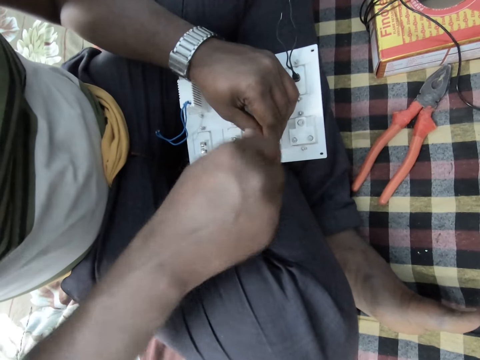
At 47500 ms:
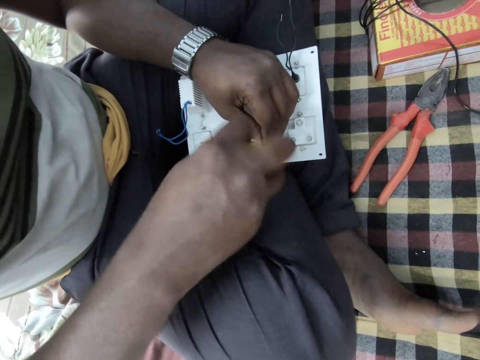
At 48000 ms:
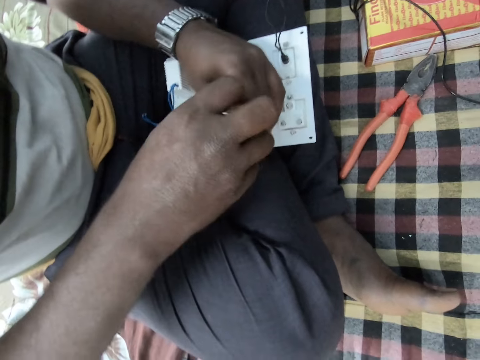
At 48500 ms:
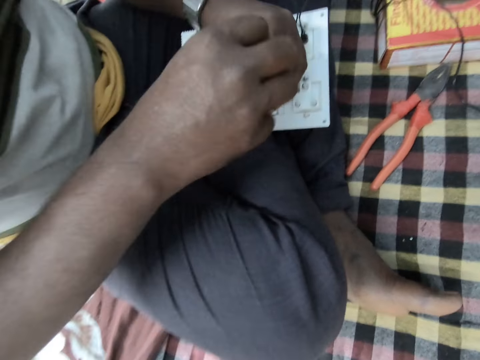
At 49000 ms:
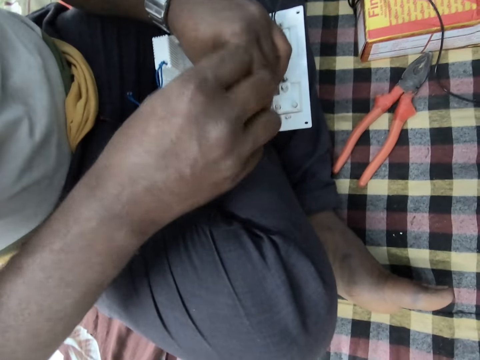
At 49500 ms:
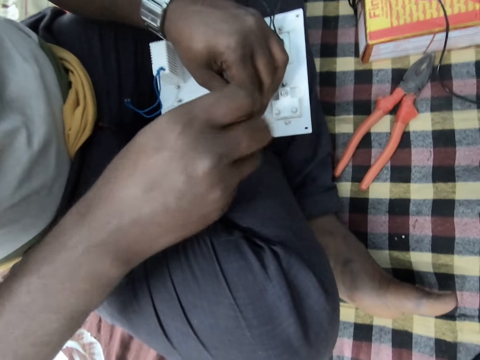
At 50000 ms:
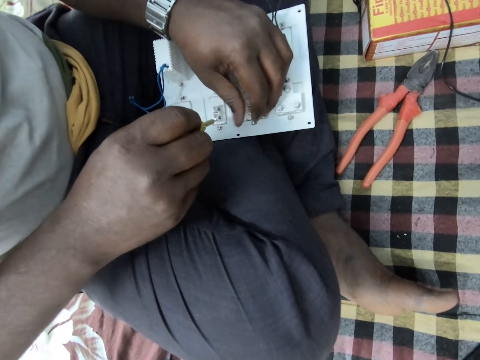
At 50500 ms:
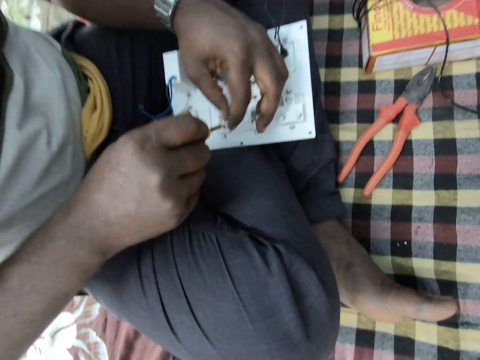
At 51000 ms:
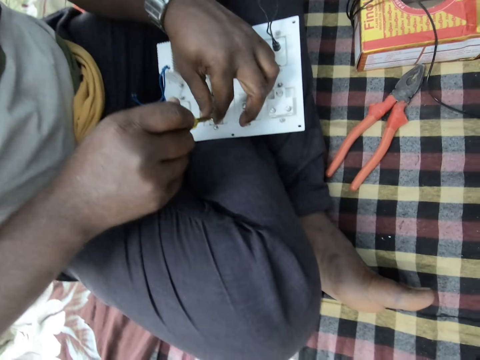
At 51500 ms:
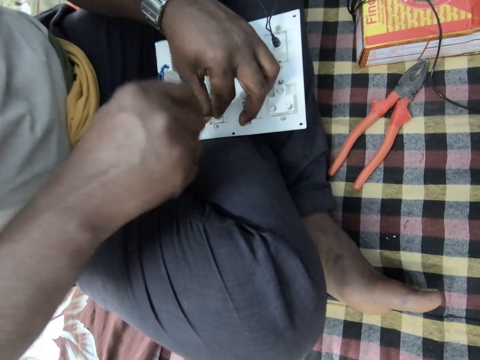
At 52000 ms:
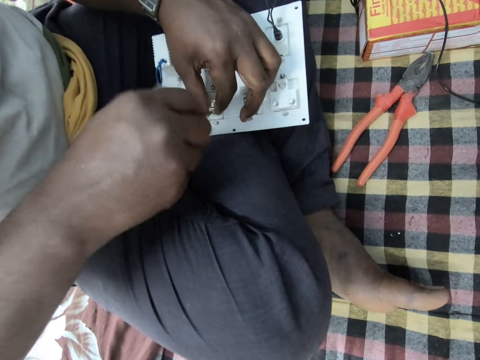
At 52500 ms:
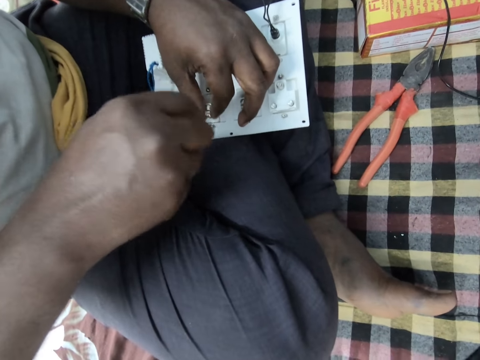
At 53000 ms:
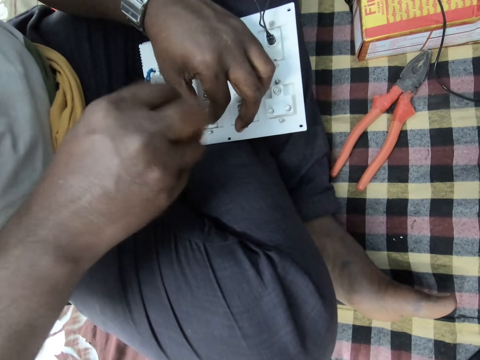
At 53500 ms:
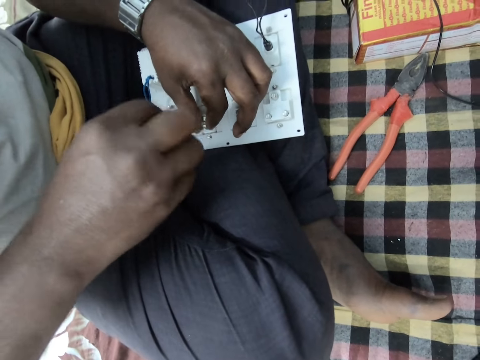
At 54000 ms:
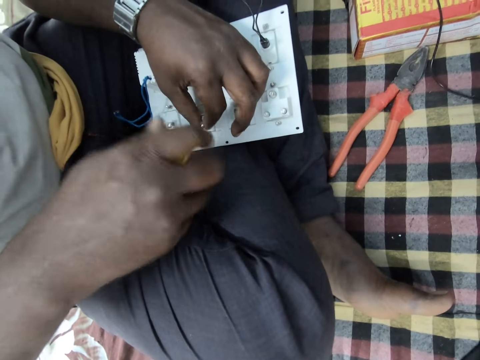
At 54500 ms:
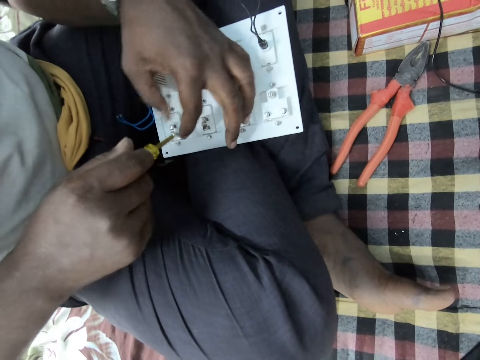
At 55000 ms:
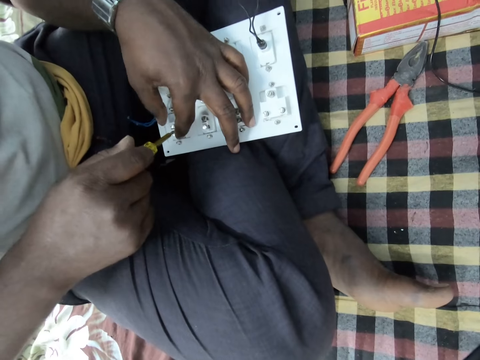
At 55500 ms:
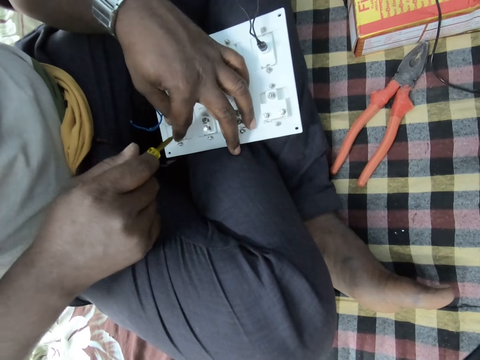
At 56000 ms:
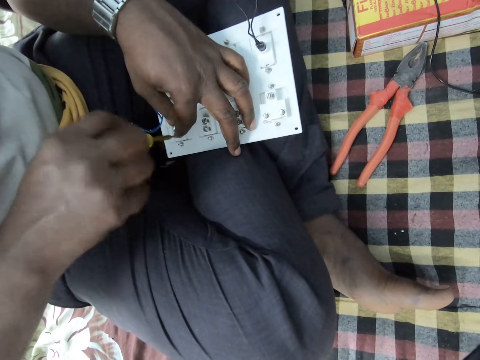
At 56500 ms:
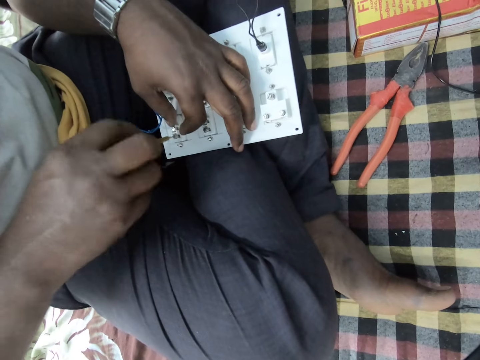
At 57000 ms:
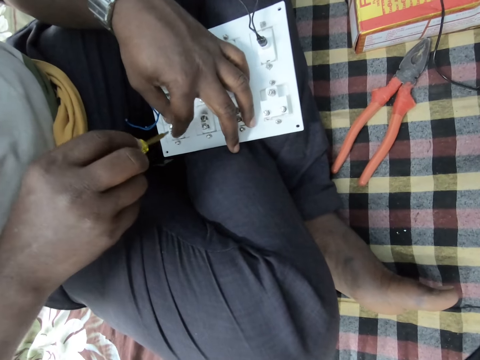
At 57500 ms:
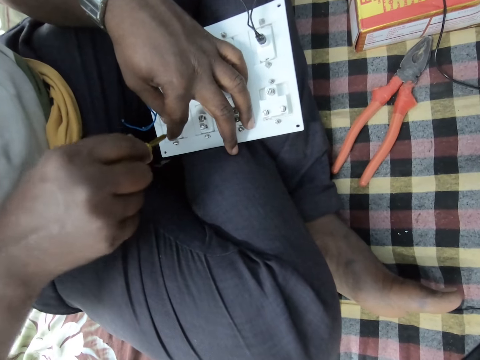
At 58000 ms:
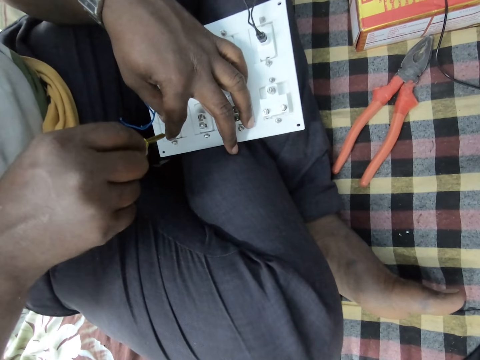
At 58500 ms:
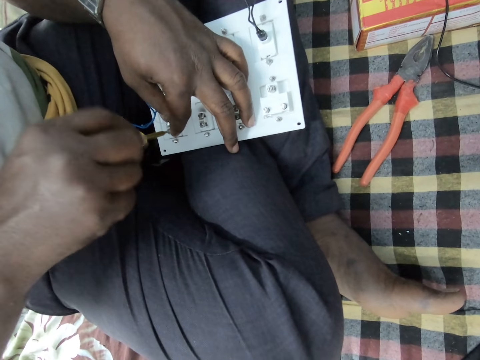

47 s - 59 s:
A man tightens a screw. The man tightens the screw with his hand. The man tightens the screw. He tightens the screw again.

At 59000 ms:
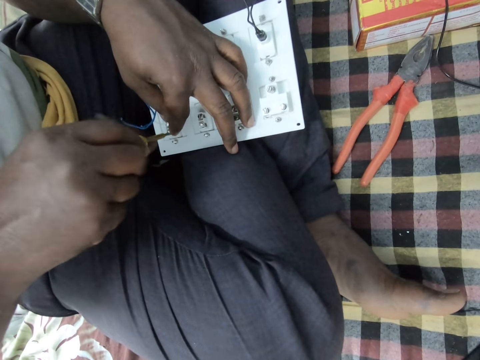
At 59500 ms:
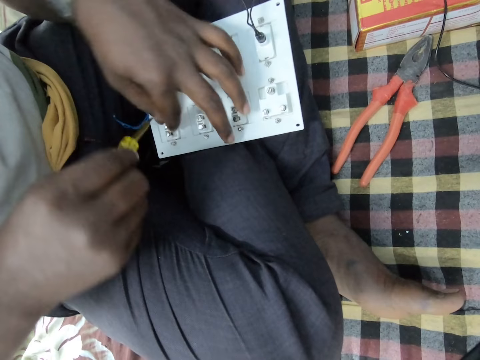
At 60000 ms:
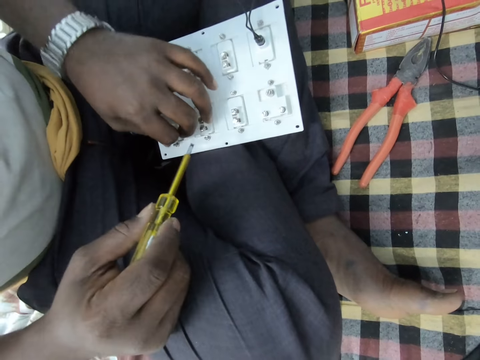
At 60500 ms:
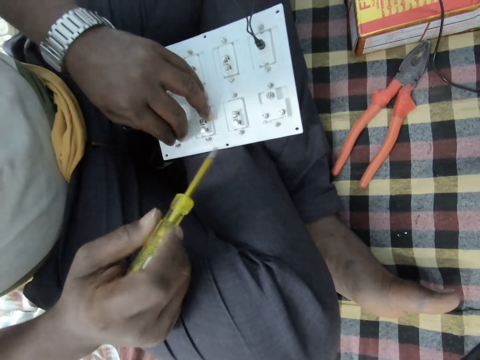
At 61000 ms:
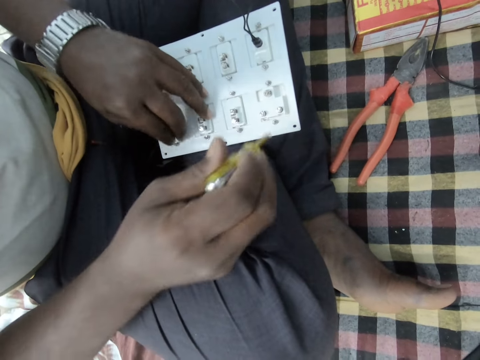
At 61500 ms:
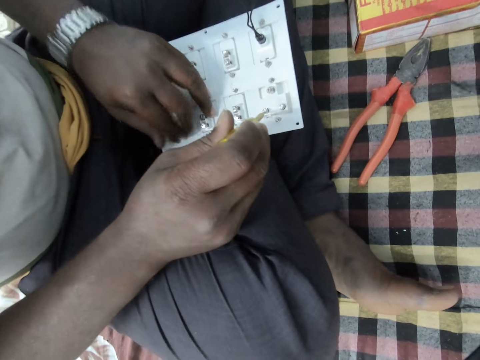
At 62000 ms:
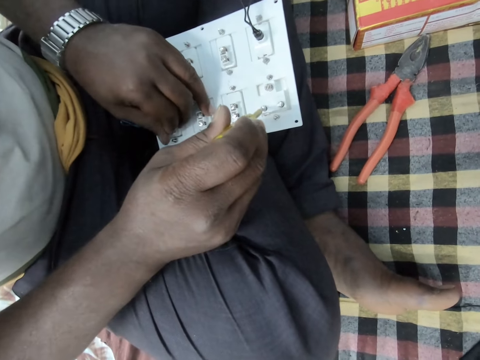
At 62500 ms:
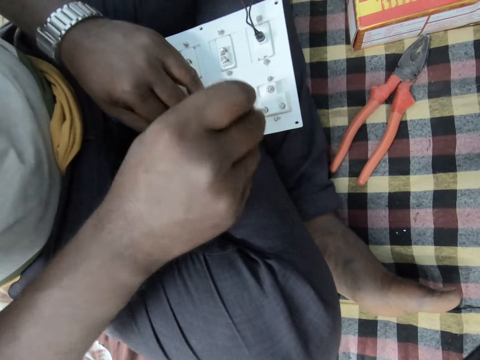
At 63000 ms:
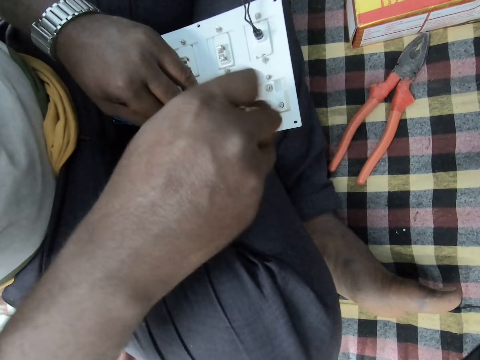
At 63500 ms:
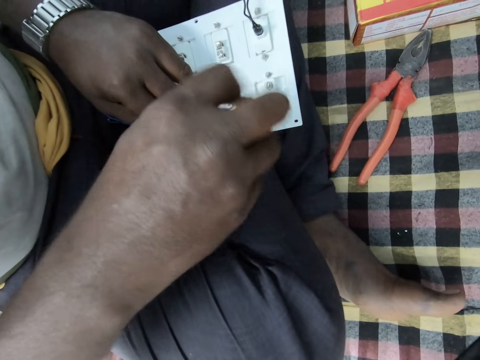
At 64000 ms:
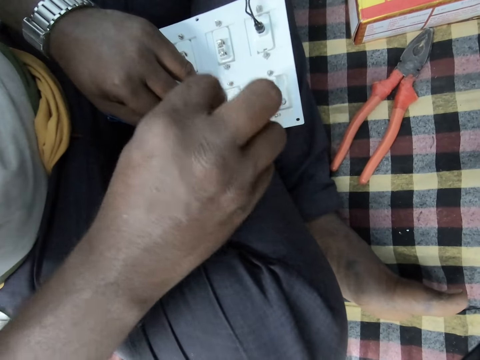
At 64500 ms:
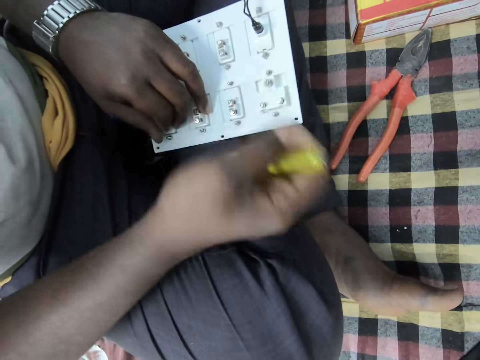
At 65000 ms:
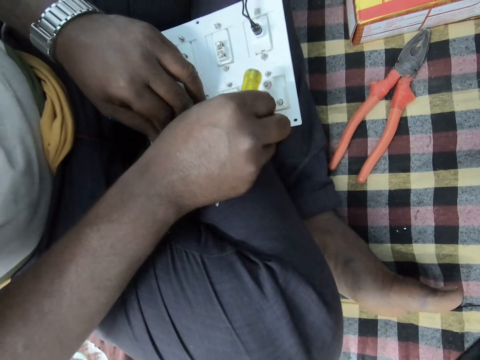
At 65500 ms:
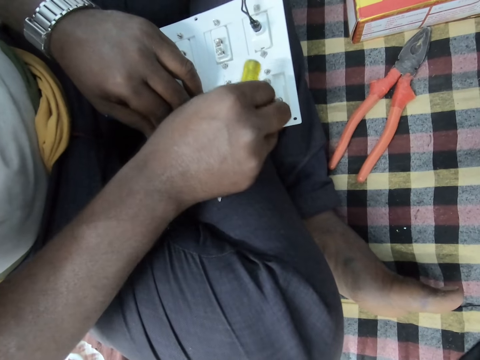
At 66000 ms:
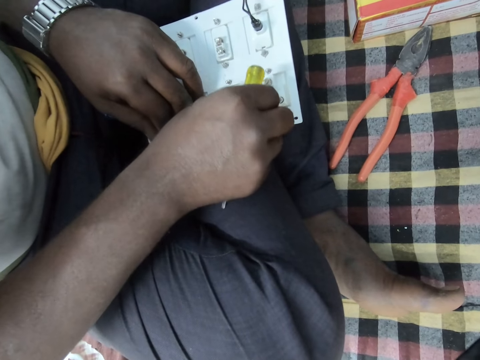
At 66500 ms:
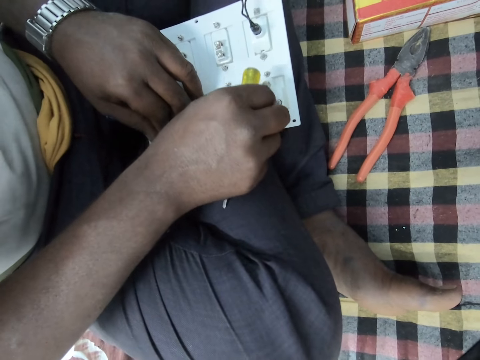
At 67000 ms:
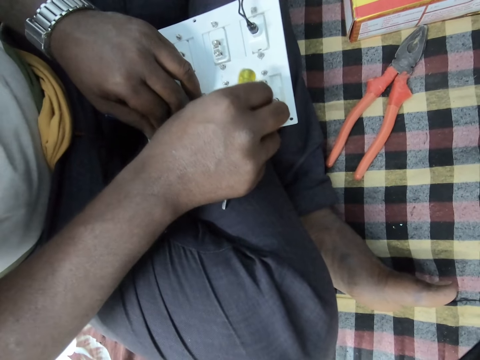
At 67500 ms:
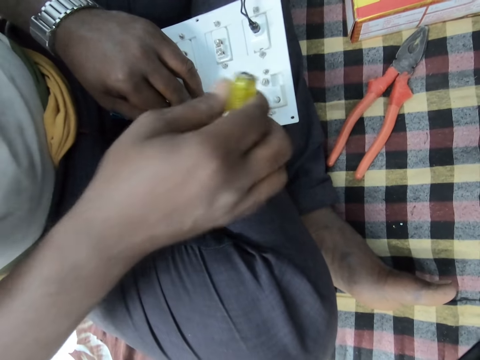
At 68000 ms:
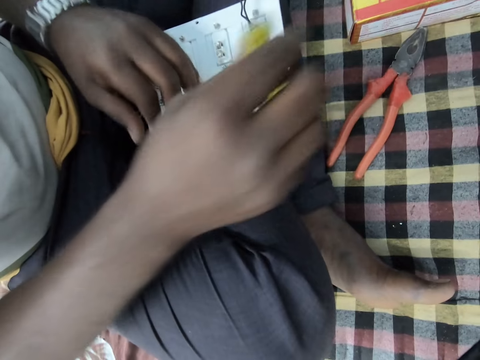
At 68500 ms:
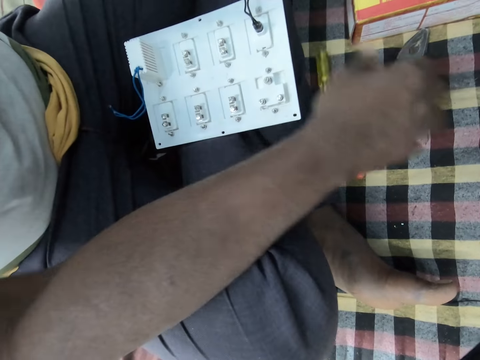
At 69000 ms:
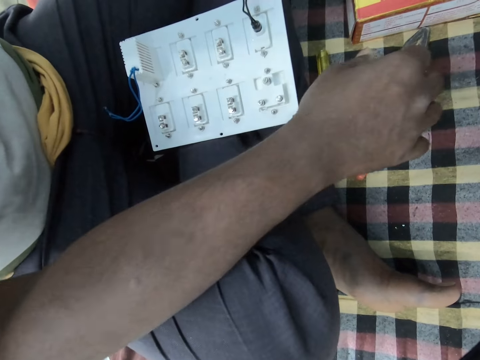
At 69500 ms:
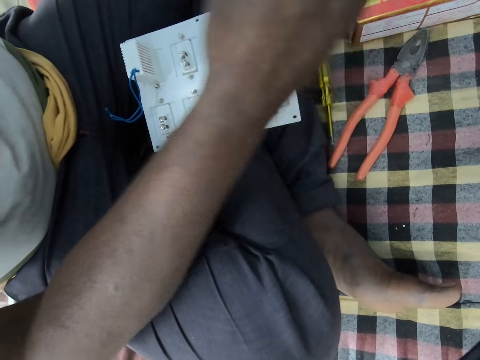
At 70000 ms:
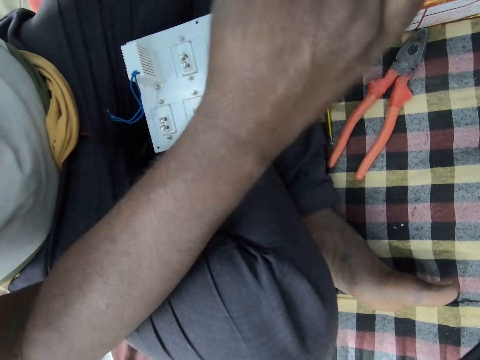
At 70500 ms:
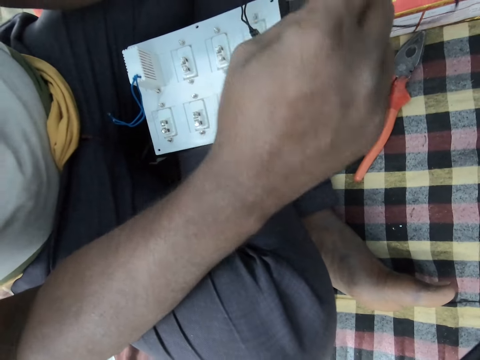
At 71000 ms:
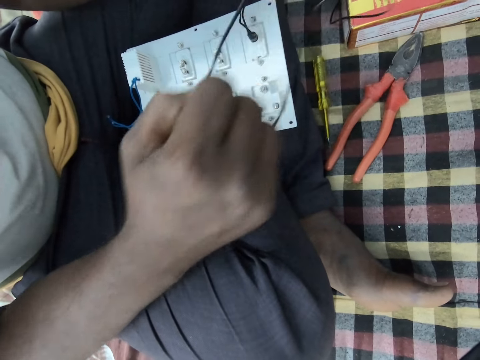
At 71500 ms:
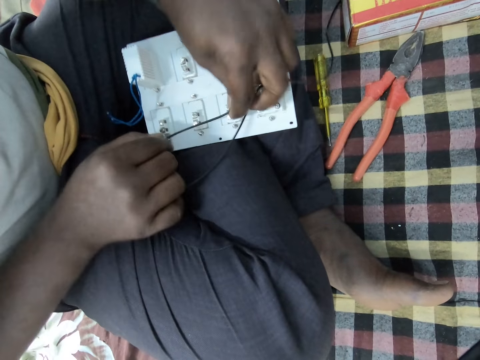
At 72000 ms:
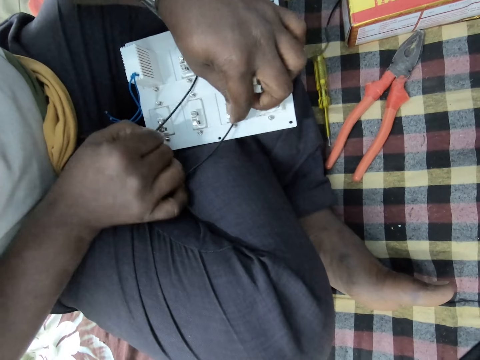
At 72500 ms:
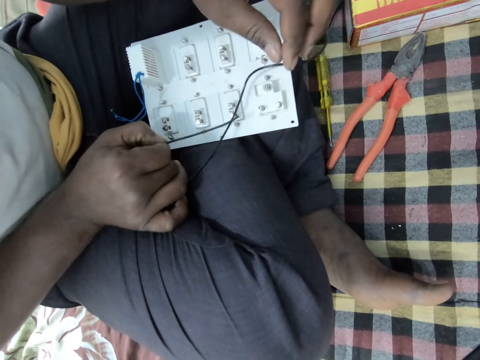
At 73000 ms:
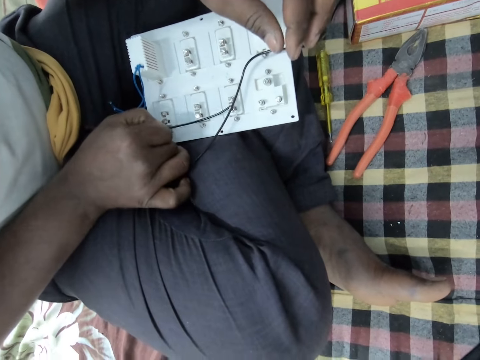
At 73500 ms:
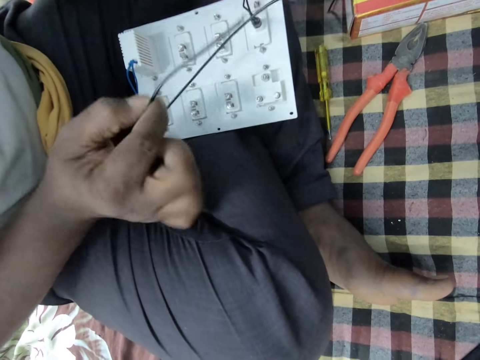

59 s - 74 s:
A man tightens a screw with his hand. The man tightens the screw. The man tightens the screw with his hand. The man puts the screwdriver down, pulls a wire and puts the wire on a socket.
